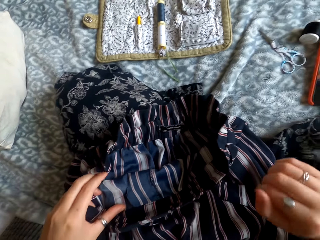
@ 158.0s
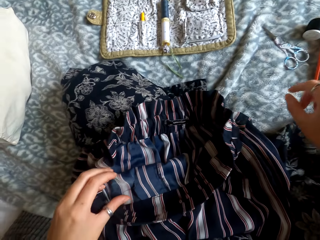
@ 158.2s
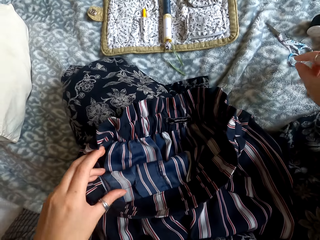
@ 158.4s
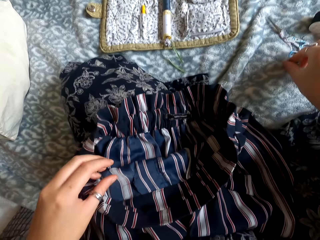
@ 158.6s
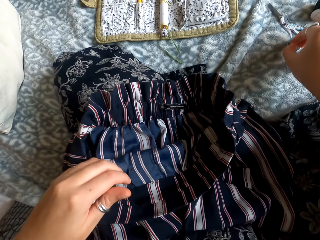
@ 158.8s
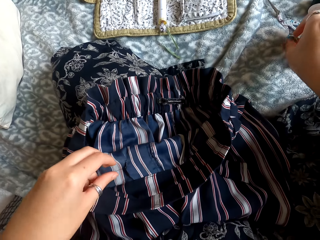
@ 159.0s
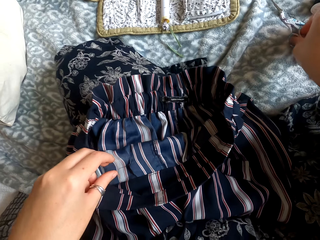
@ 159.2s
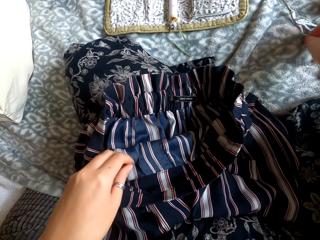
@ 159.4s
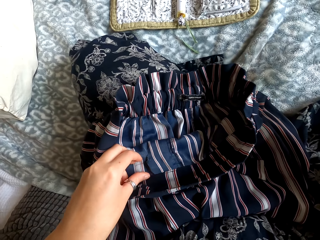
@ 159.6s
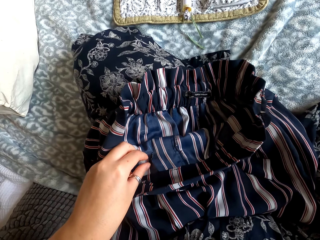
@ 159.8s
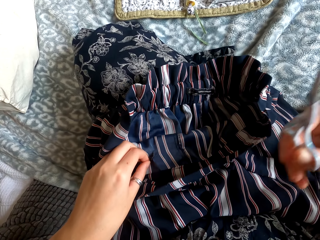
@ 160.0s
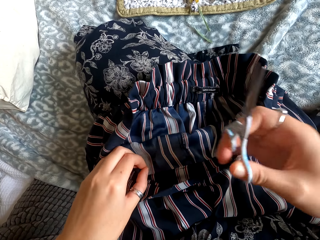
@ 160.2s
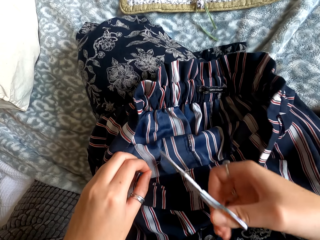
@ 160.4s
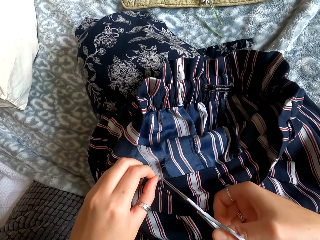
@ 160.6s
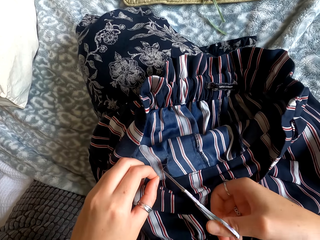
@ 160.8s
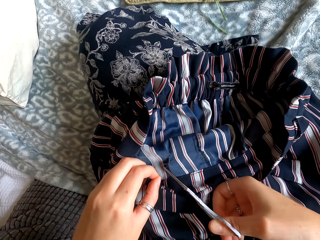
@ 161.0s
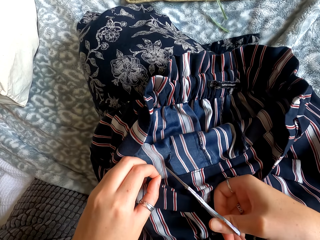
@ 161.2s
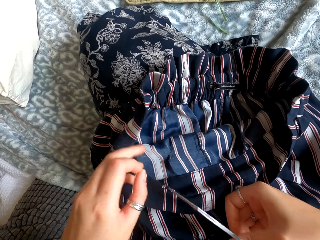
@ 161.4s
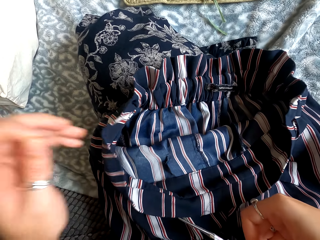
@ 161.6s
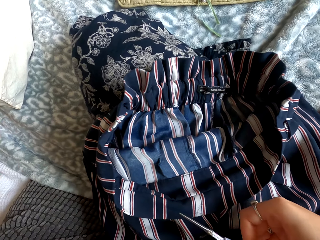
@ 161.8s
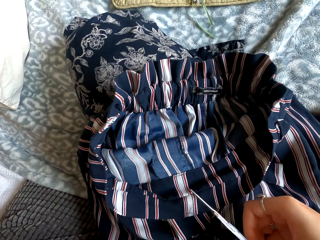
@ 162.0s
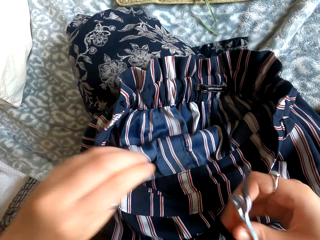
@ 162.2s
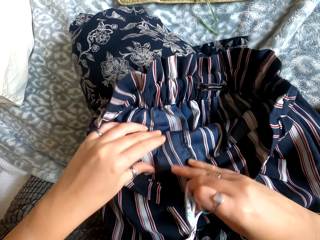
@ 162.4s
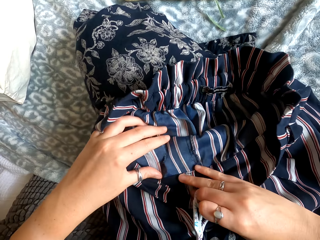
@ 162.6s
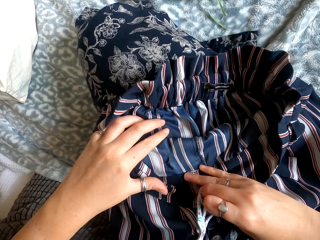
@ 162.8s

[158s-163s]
The camera wearer picks up a pair of scissors. They cut the extra thread. They check the cloth.

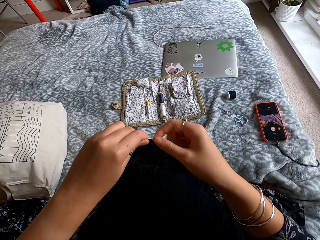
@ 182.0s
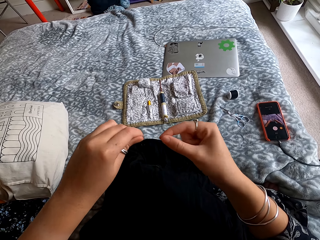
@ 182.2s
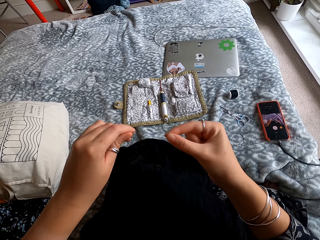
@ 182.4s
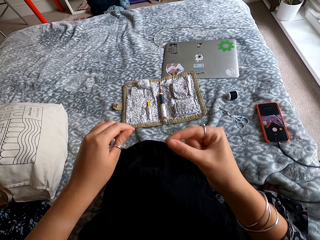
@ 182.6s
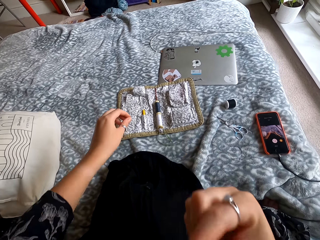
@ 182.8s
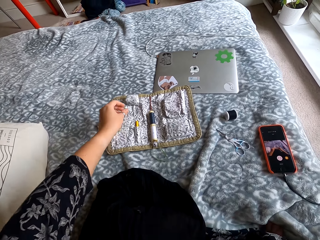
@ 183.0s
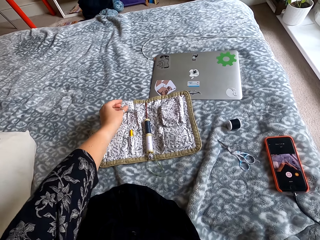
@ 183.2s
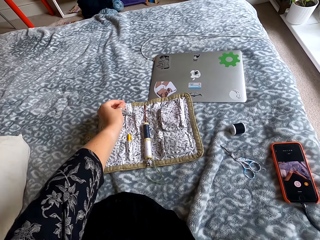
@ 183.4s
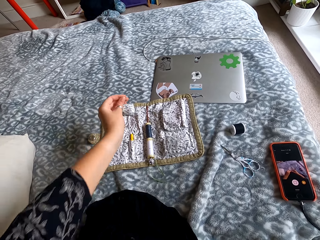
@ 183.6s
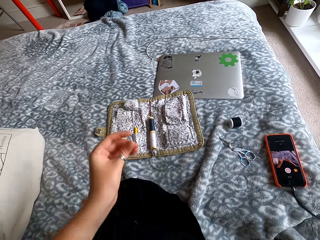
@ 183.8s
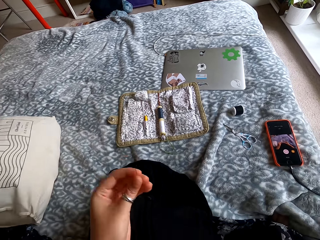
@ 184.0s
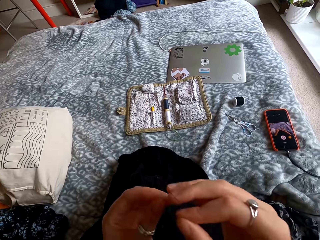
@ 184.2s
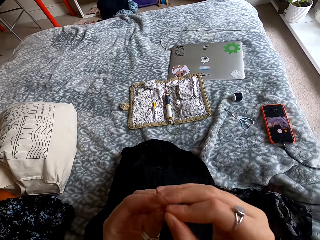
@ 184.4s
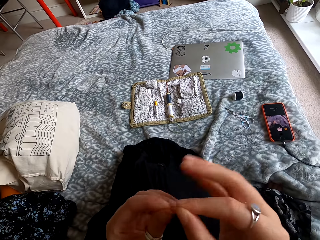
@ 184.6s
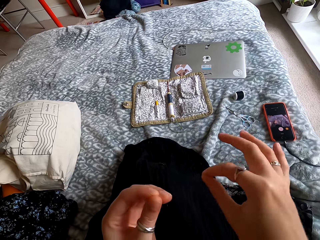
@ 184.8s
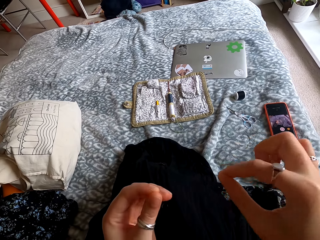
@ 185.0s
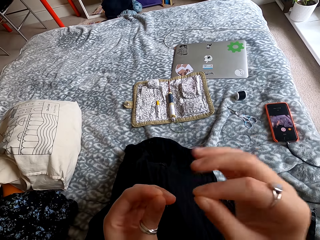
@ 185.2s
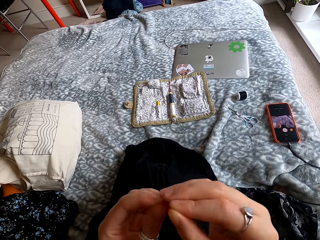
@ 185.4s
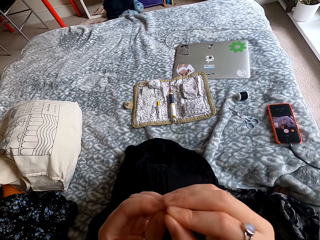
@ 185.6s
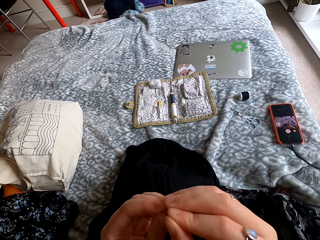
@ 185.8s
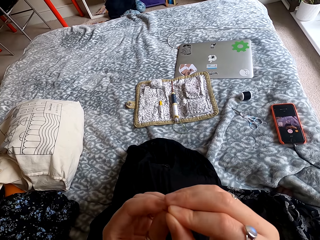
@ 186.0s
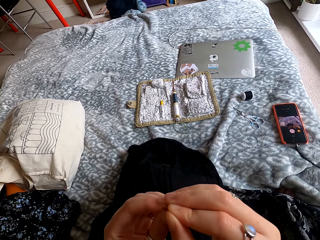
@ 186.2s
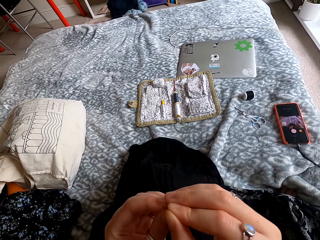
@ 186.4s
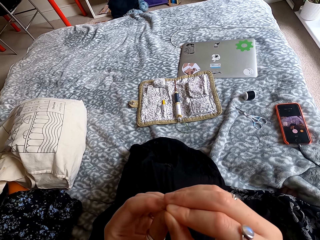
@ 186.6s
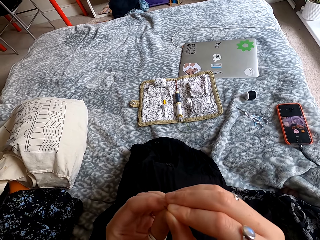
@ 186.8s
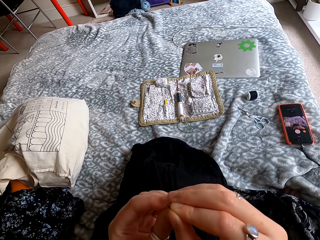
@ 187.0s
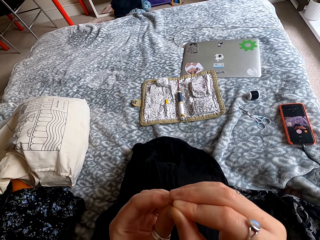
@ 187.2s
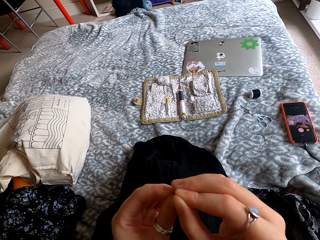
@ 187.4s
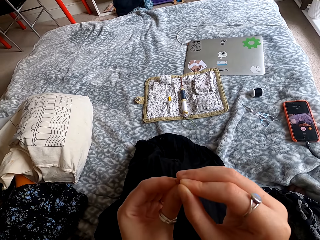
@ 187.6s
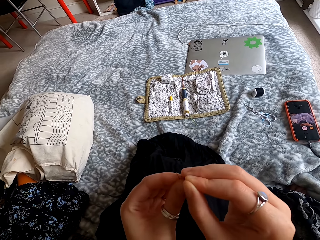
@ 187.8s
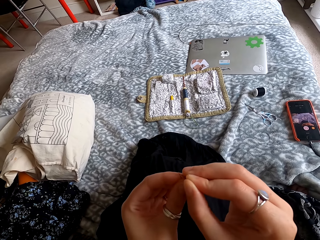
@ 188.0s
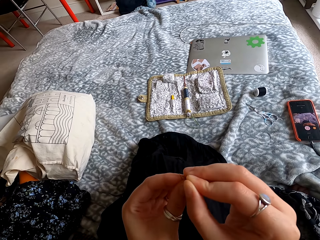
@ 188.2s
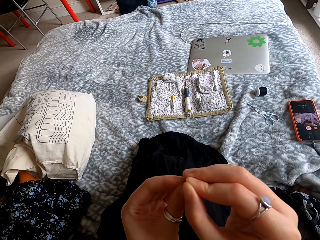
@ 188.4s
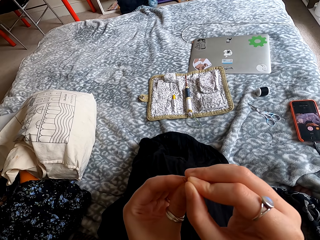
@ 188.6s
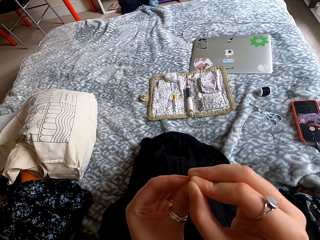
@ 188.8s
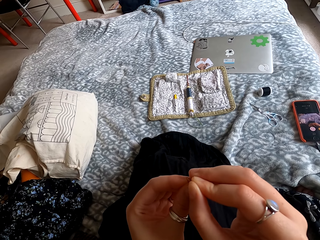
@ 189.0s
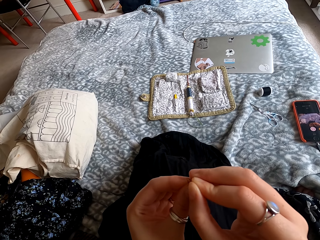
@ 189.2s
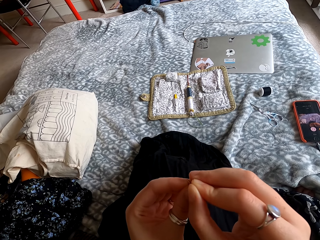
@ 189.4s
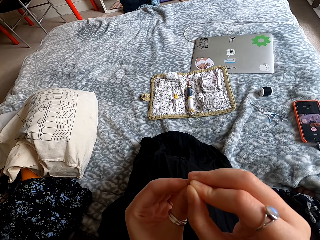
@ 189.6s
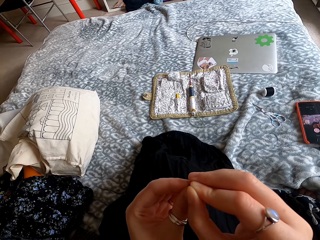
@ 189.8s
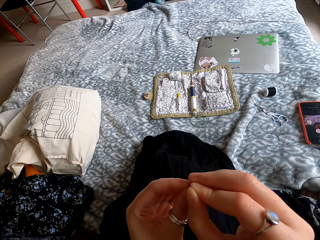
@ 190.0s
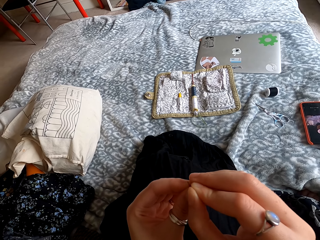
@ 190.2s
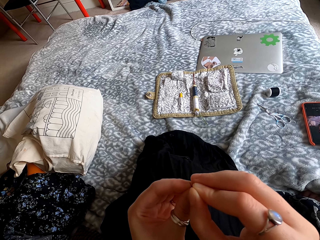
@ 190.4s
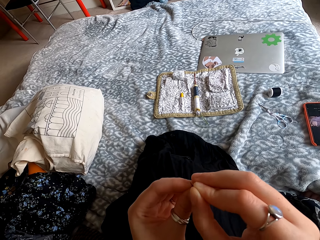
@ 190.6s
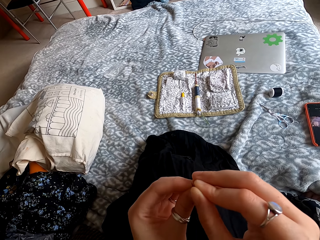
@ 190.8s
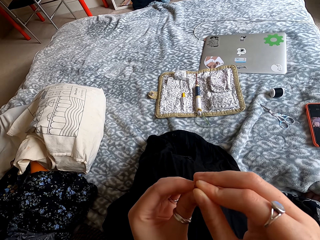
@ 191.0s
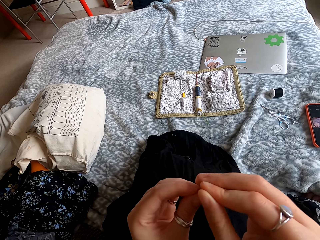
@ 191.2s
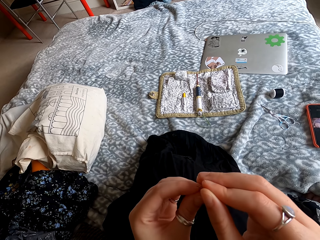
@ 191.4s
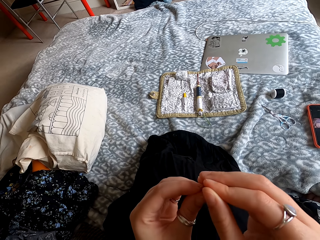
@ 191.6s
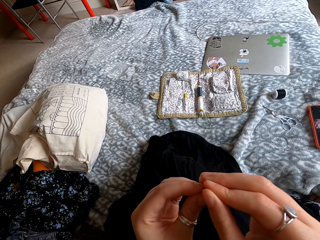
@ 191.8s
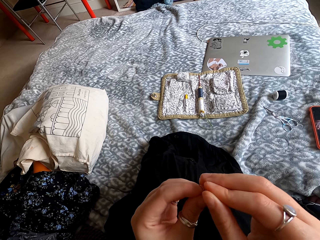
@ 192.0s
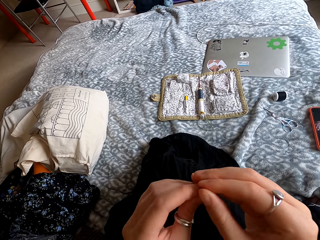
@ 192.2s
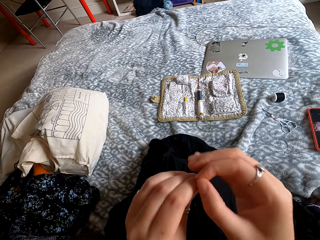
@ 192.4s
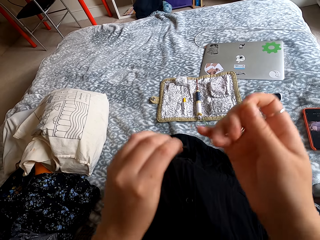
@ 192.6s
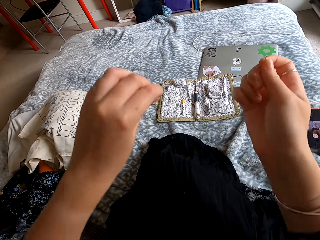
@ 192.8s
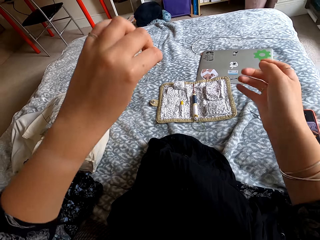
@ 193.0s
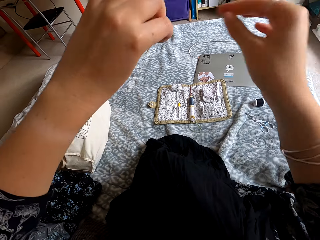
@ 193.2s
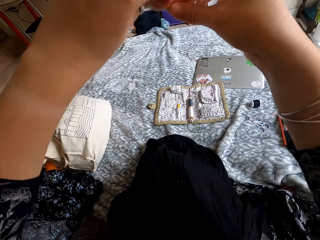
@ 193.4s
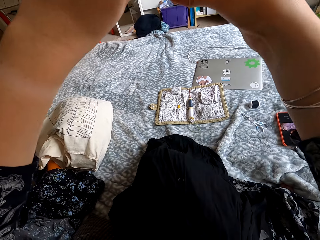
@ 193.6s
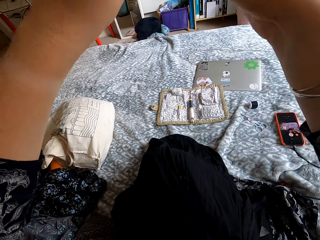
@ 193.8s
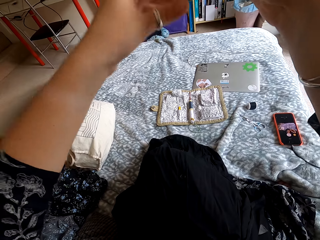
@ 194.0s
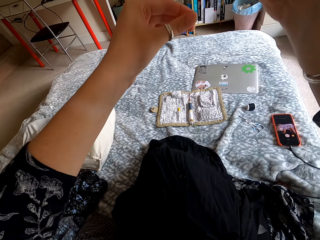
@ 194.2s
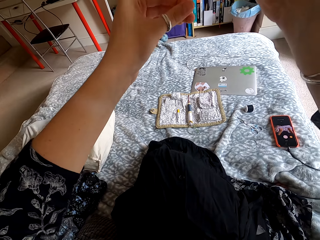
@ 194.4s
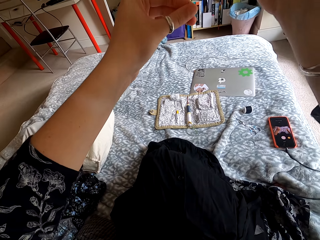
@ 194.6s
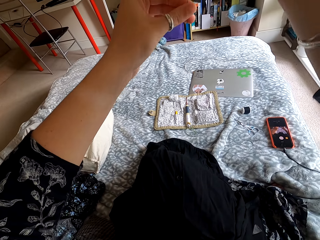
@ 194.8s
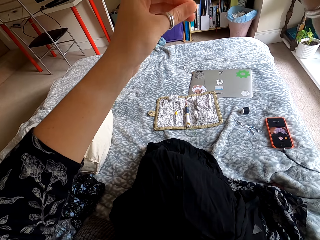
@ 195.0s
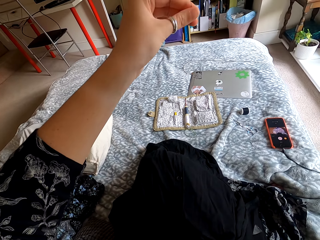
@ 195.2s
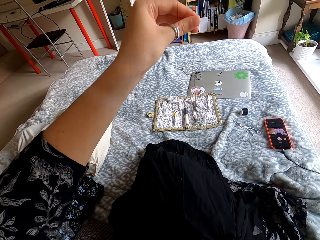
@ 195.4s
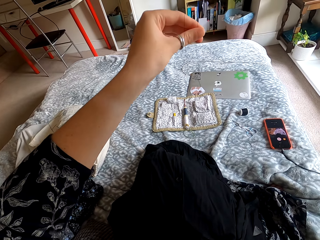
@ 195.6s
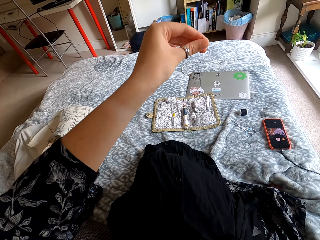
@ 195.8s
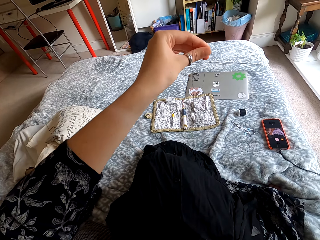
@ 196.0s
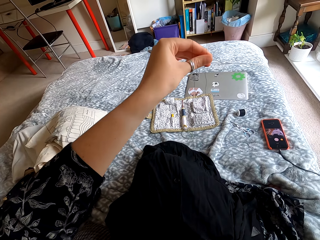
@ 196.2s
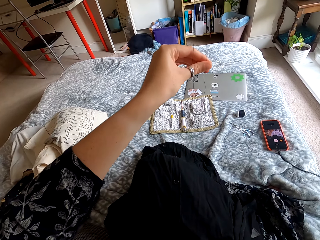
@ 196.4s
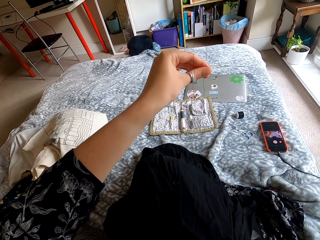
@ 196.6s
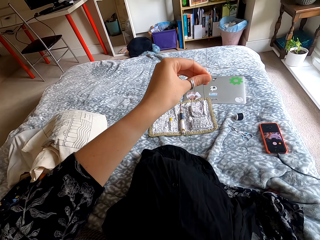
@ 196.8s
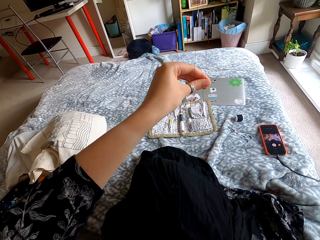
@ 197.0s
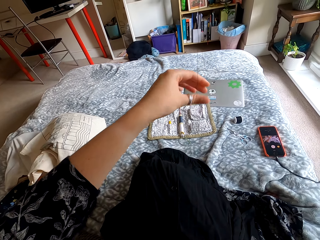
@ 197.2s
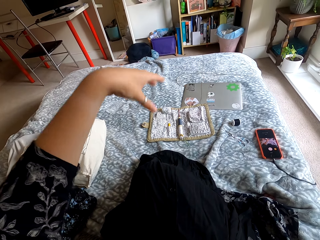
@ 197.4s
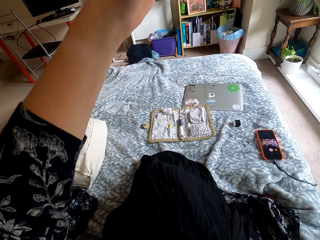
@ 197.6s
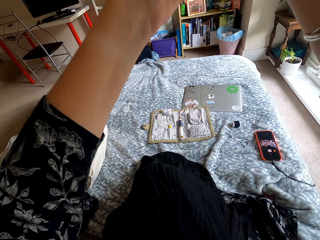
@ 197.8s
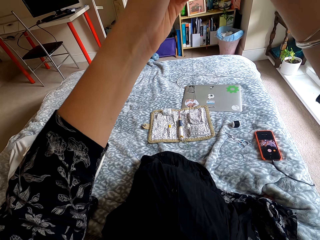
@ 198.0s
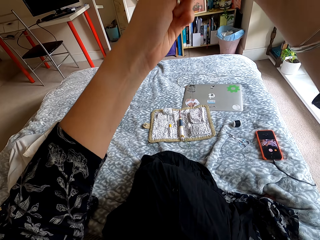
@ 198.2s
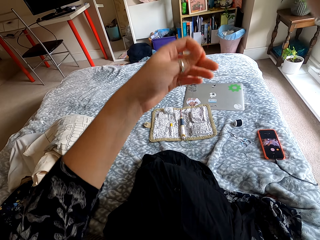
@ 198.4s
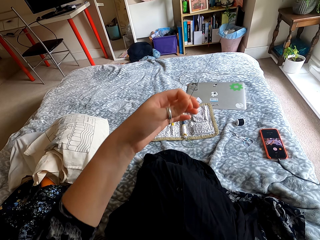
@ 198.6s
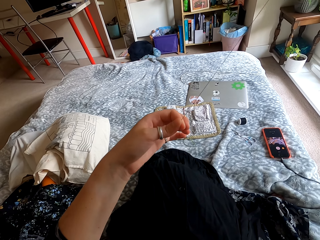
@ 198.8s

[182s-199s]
The camera wearer picks up a sewing needle. They insert the thread in the needle. They pull the thread. They align the thread.
